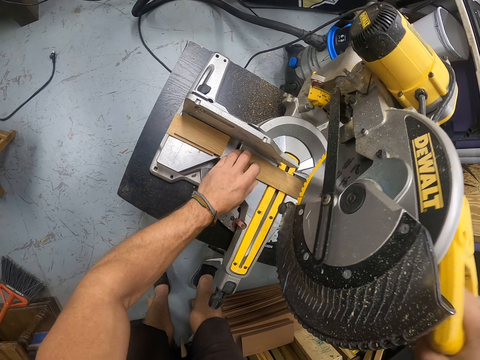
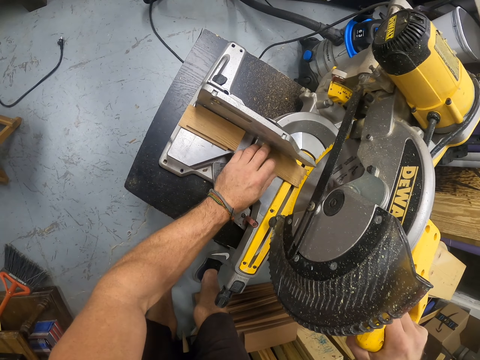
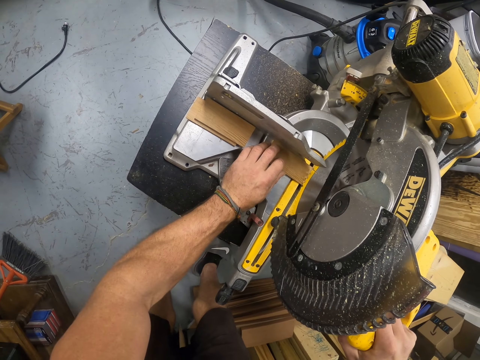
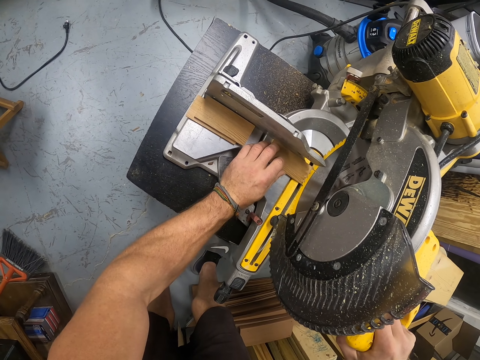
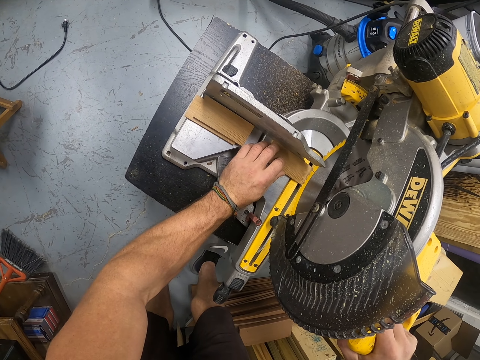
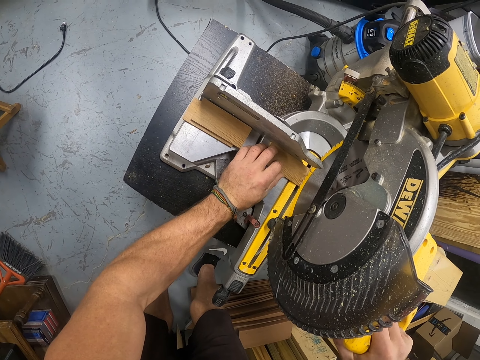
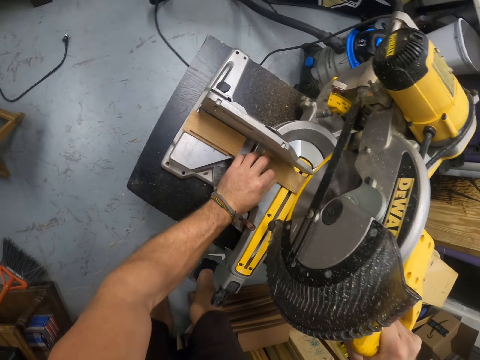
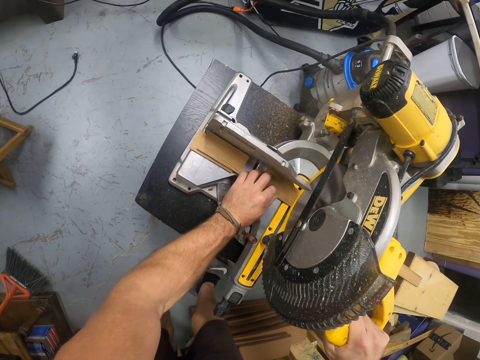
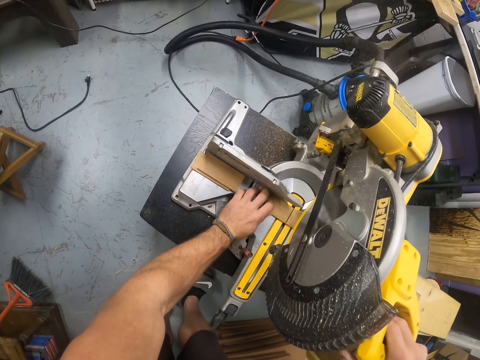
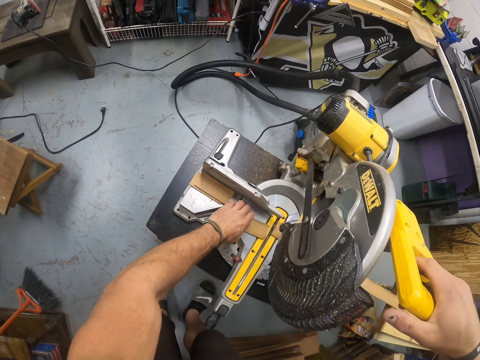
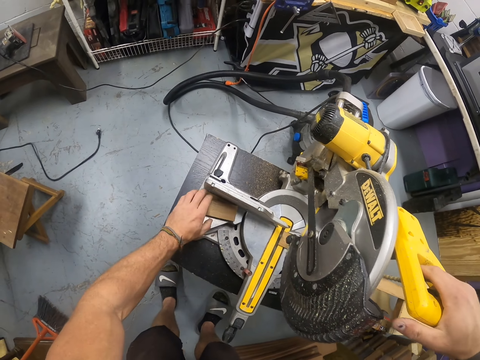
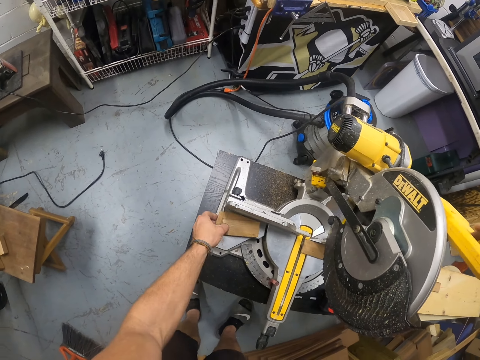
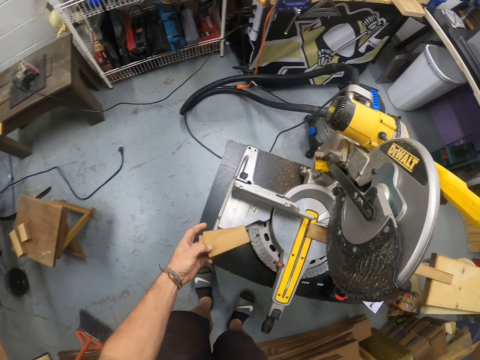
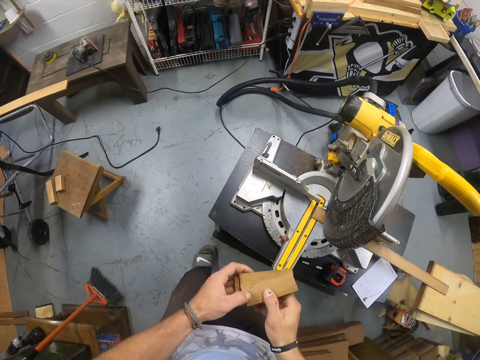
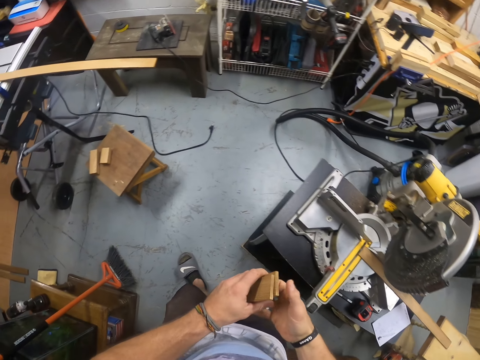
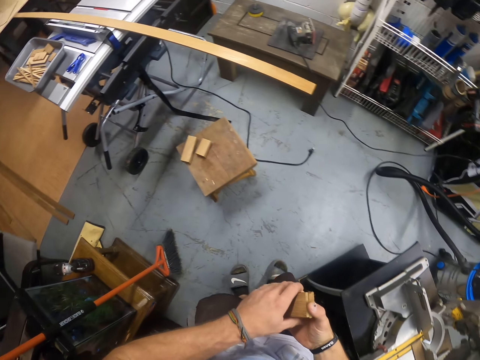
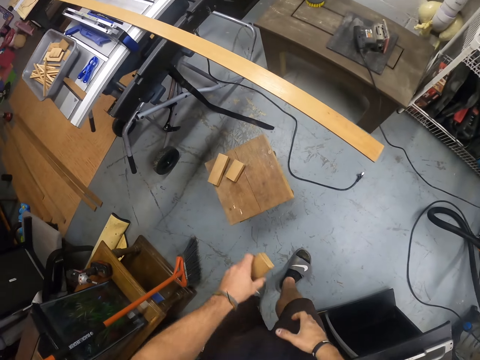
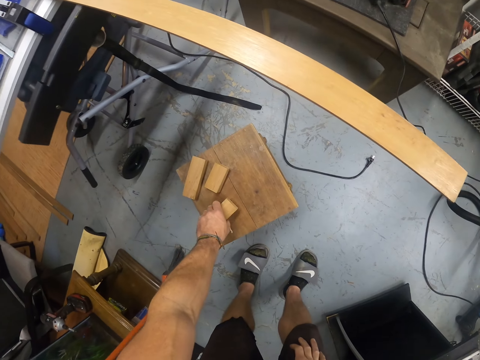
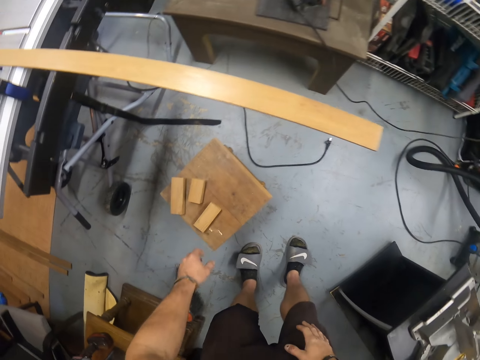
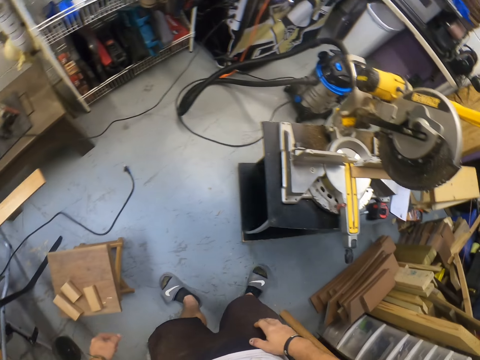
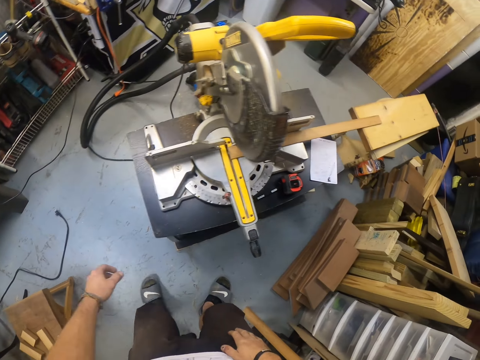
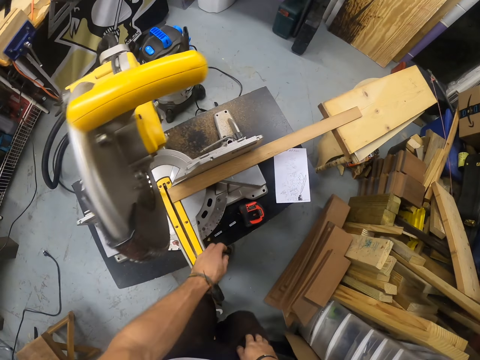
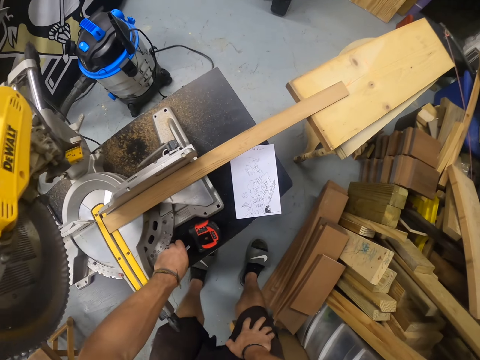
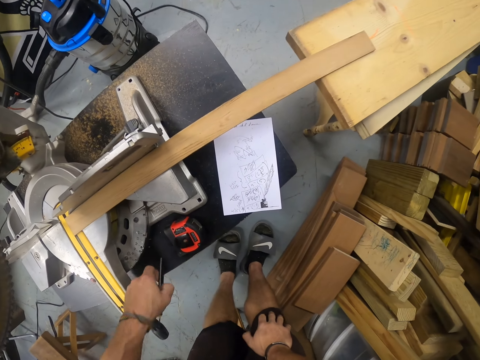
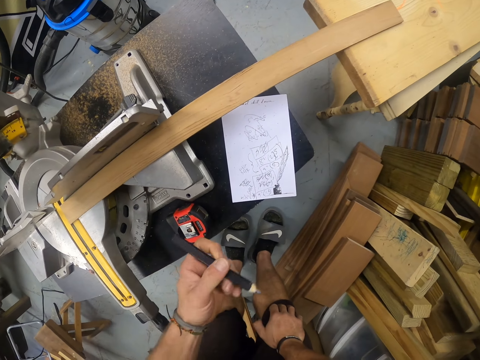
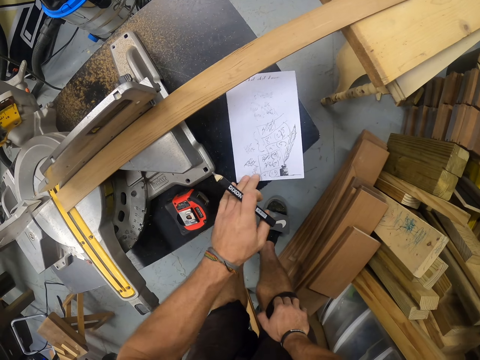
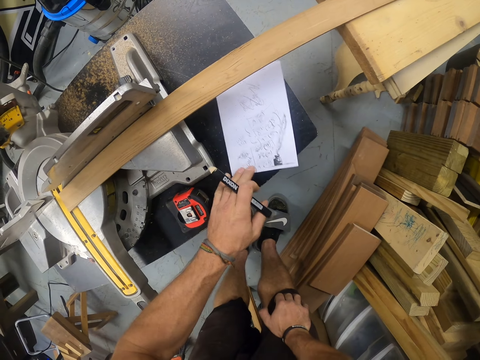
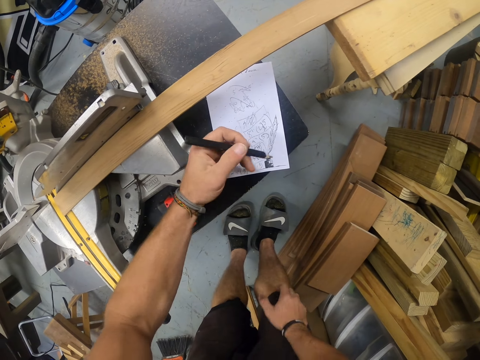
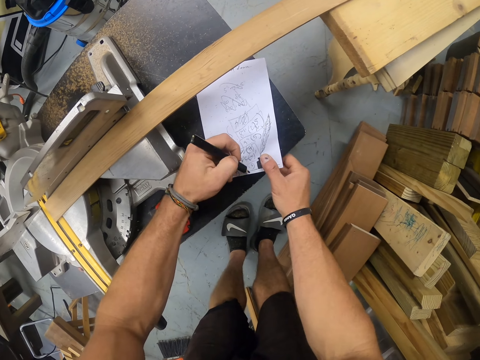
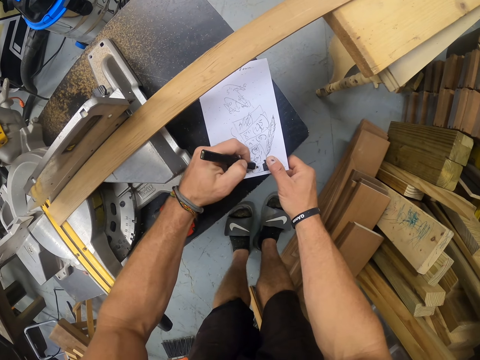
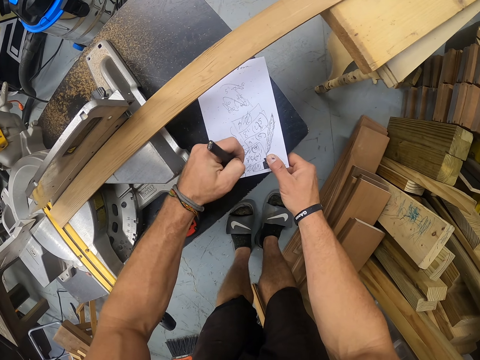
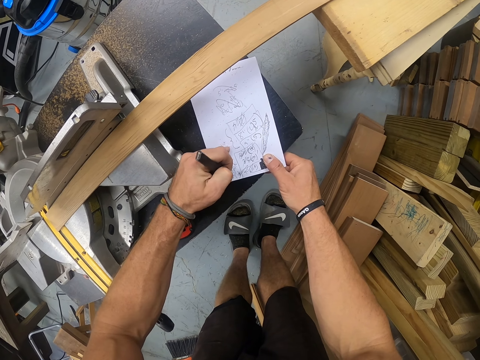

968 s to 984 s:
The camera wearer cuts the piece of wood with the mitre saw in his right hand. He lowers the circular saw blade. He picks the piece of wood from the mitre saw with his left hand. He drops the piece of wood in his left hand on the piece of wood on the mitre saw. He picks the cut pieces of wood from the mitre saw with his left hand. He arranges the cut pieces of wood in his left hand with both hands. He holds the pieces of wood. He walks towards the stool or bench. He drops the cut pieces of wood on the bench with his left hand. He walks towards the circular saw. He picks the pencil from the table with his left hand. He moves the piece of paper on the table with his left hand. He holds down the piece of paper on the table with his right hand. He writes on the piece of paper on the table with the pencil in his left hand.

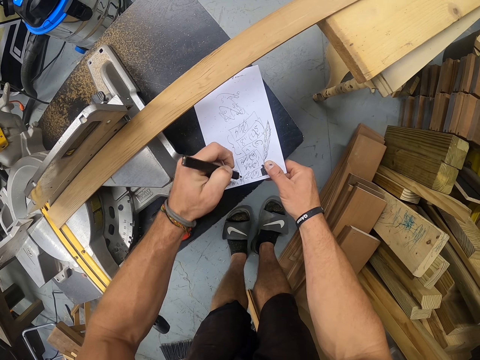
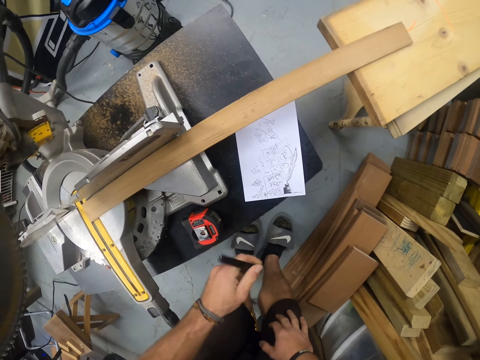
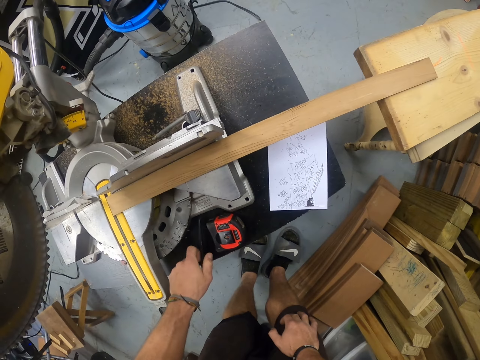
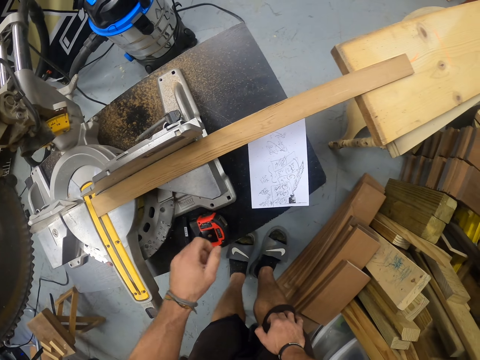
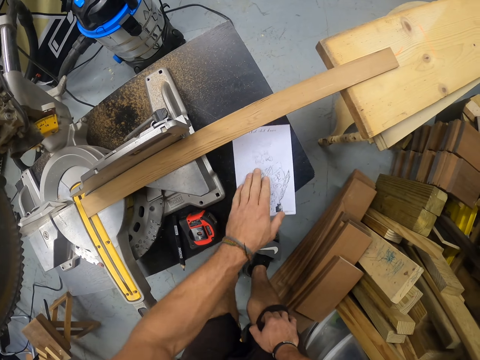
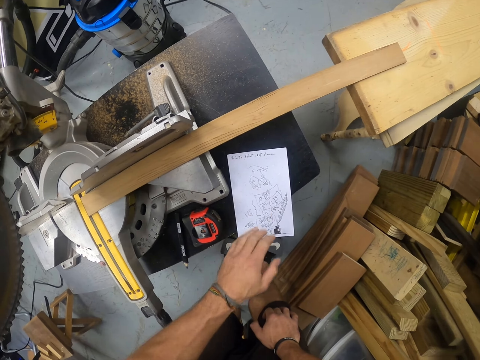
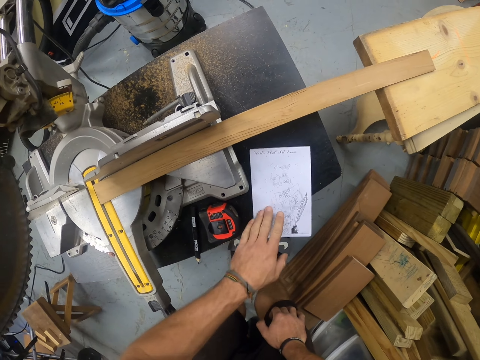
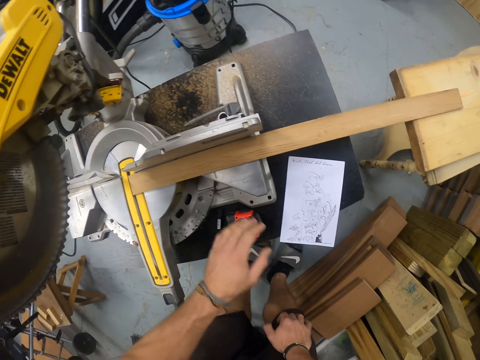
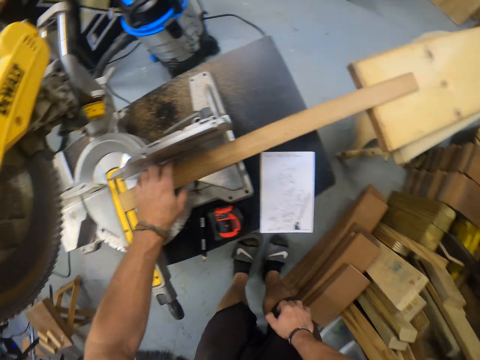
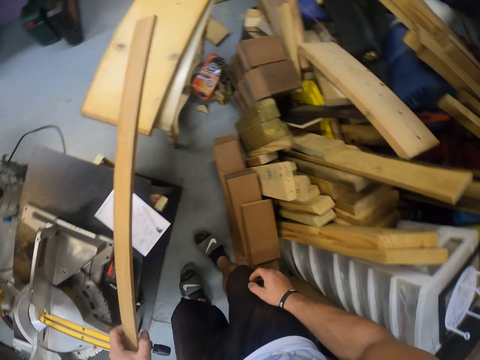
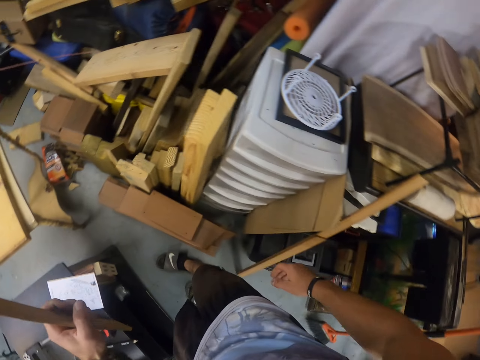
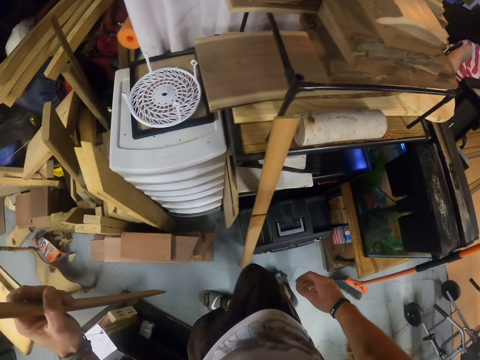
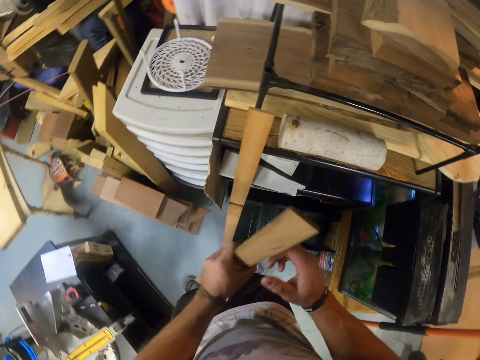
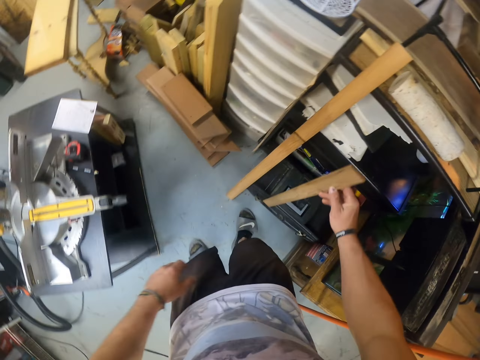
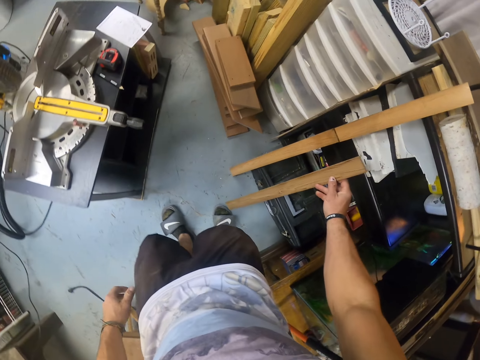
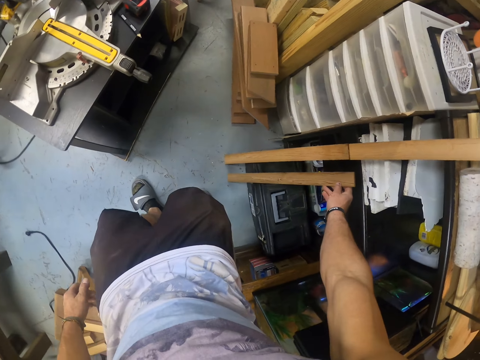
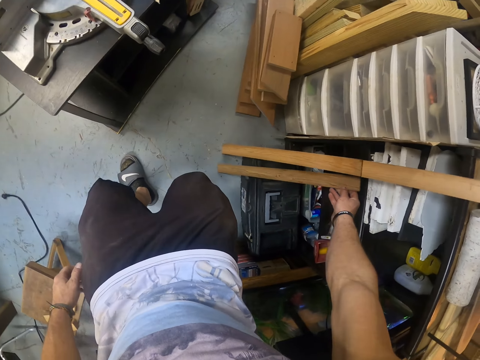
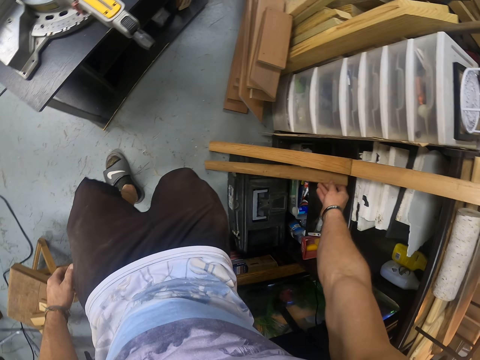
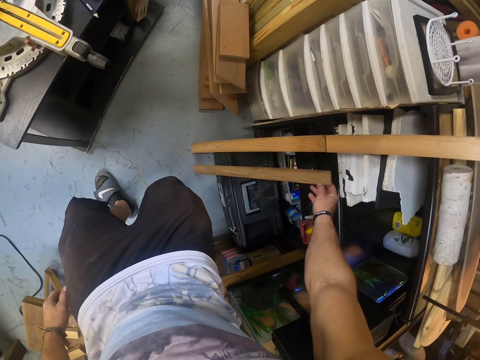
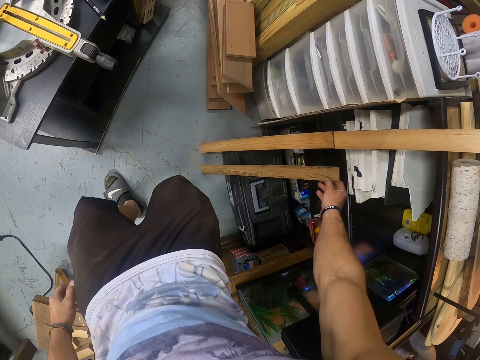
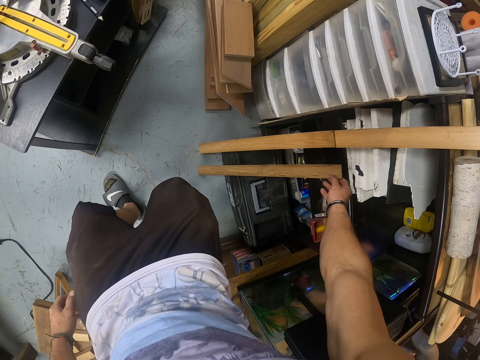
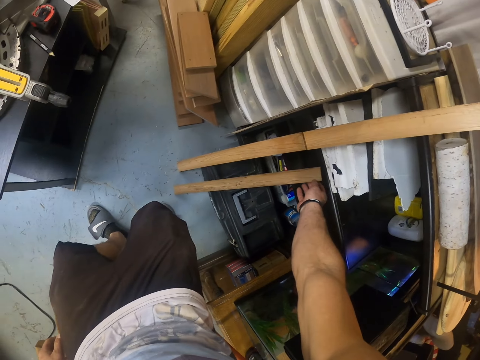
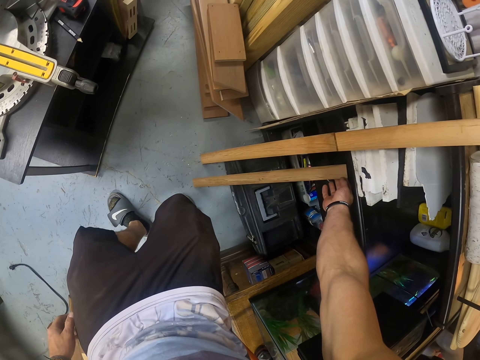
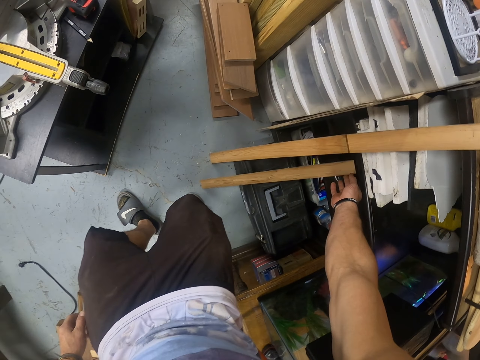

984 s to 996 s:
The camera wearer drops the pencil in his left hand on the table. He moves the piece of paper on the table with his left hand. He picks the piece of wood from the mitre saw with his left hand. He passes the piece of wood in his left hand to his right hand. He drops the piece of wood in his right hand on the floor. He leans the wood to the shelf.
